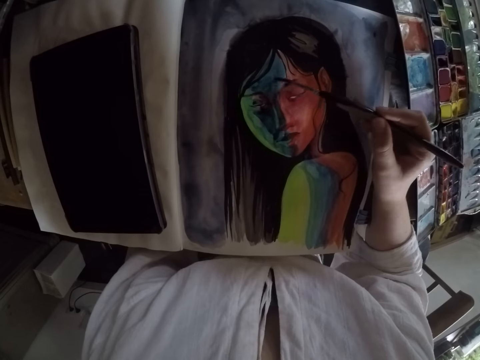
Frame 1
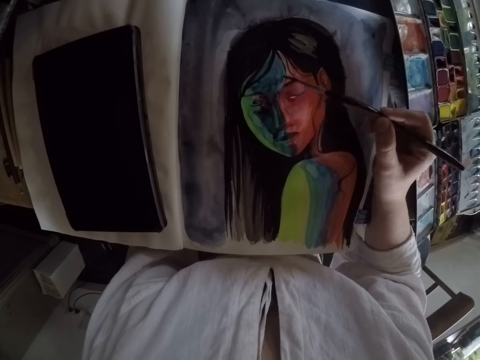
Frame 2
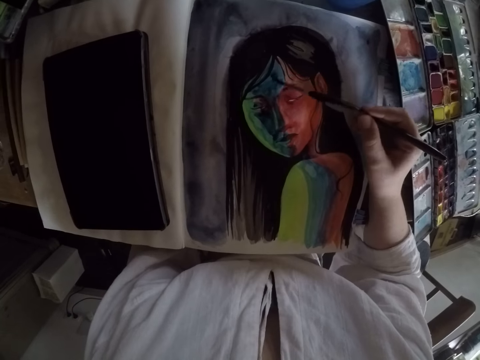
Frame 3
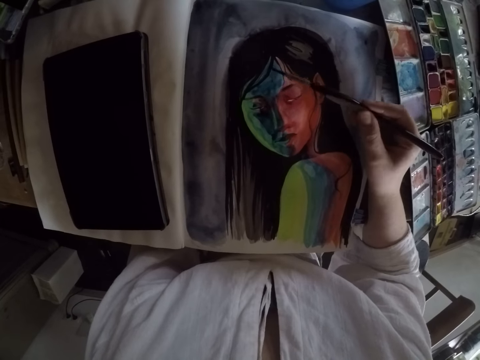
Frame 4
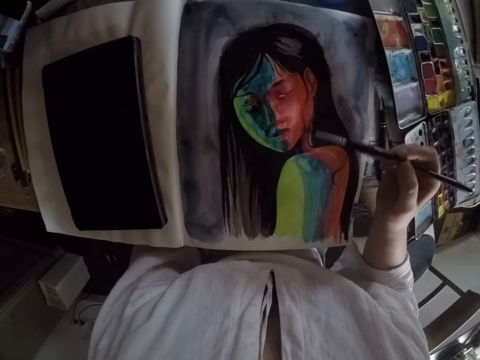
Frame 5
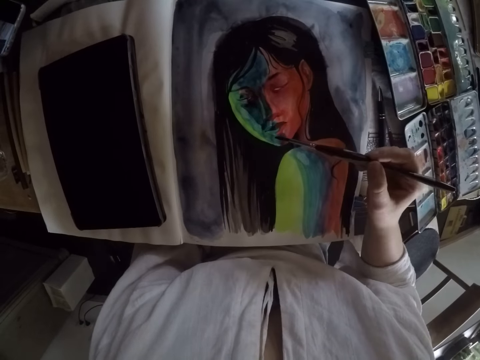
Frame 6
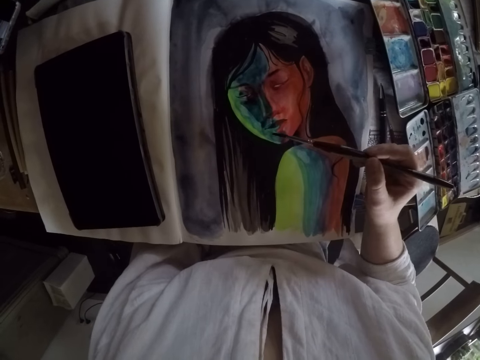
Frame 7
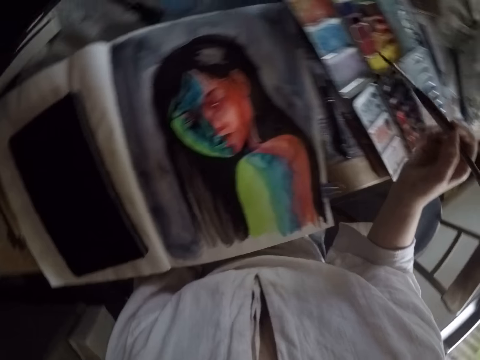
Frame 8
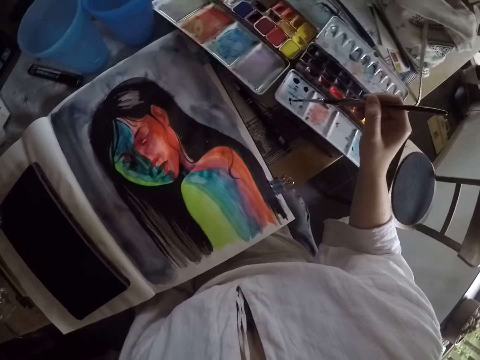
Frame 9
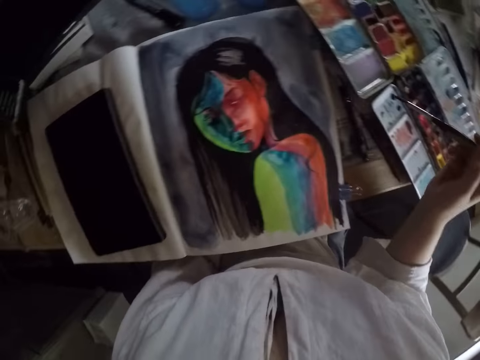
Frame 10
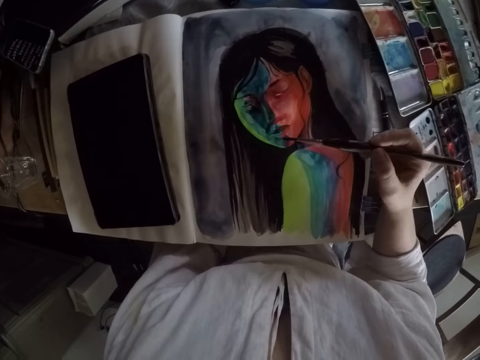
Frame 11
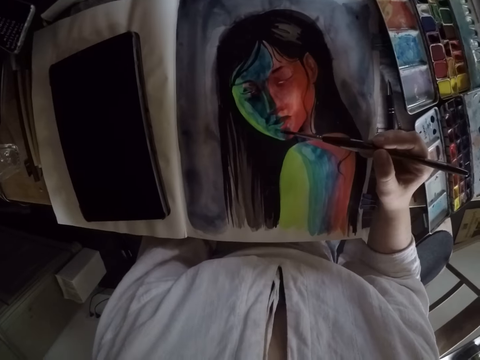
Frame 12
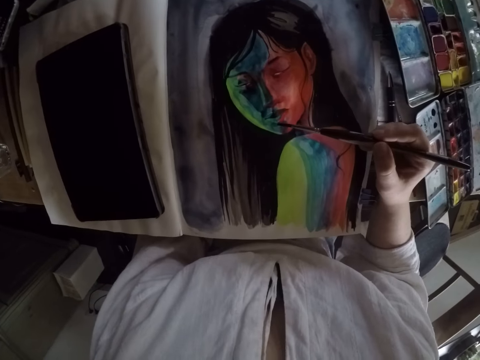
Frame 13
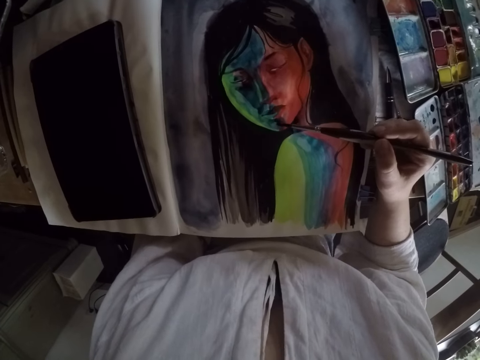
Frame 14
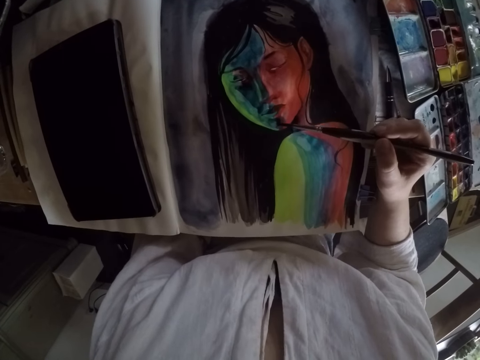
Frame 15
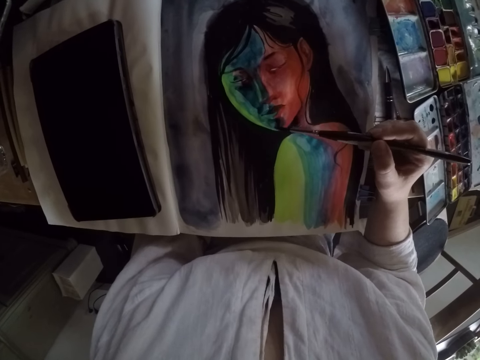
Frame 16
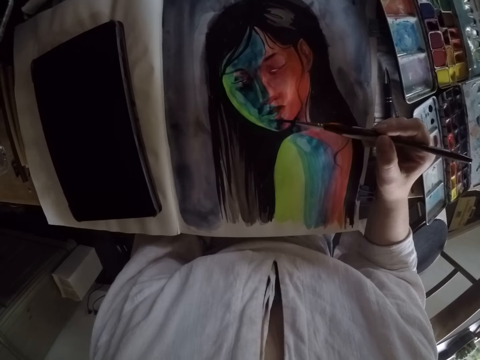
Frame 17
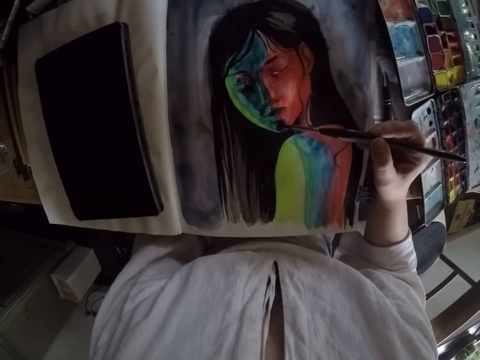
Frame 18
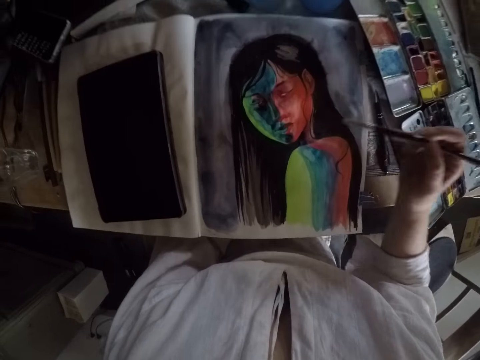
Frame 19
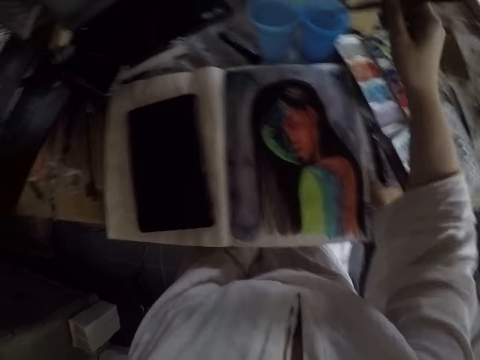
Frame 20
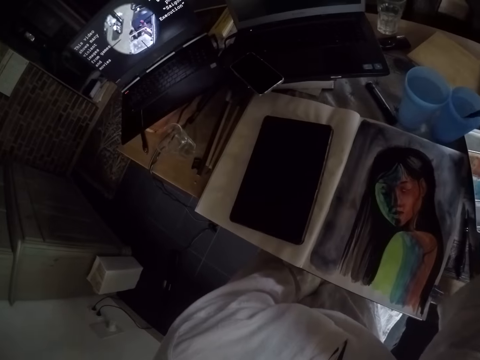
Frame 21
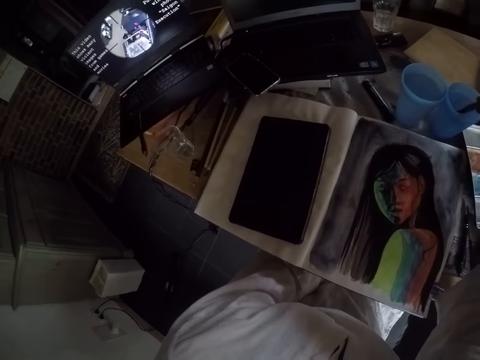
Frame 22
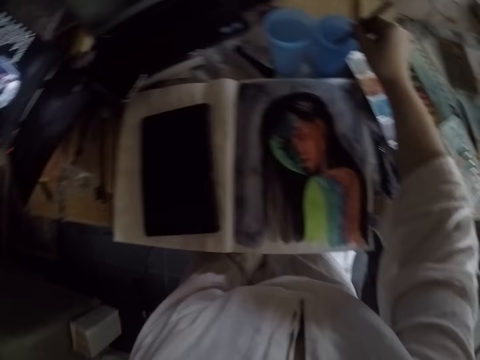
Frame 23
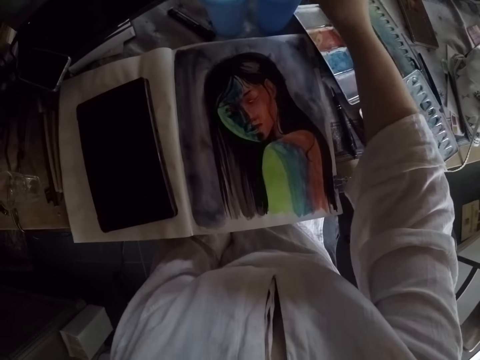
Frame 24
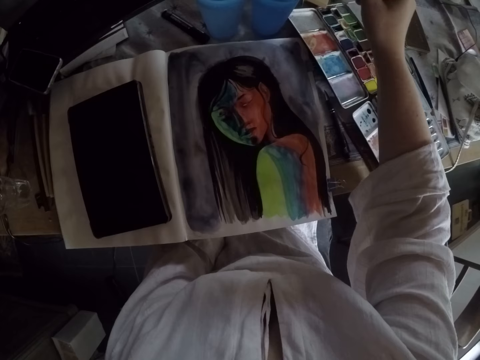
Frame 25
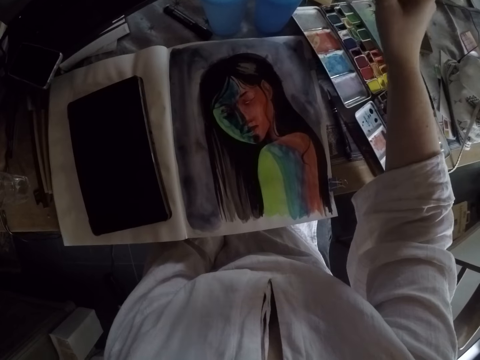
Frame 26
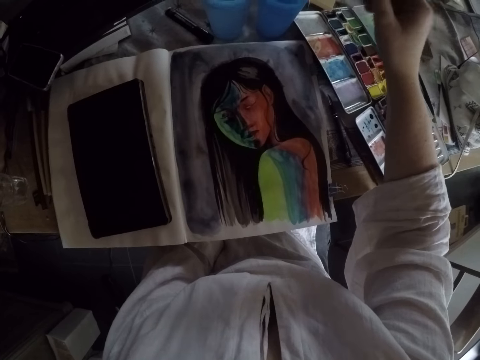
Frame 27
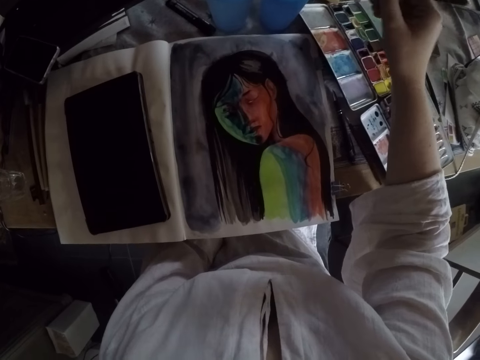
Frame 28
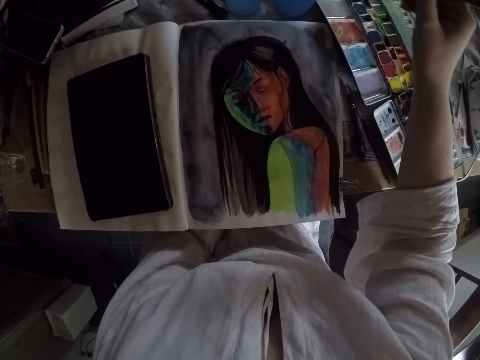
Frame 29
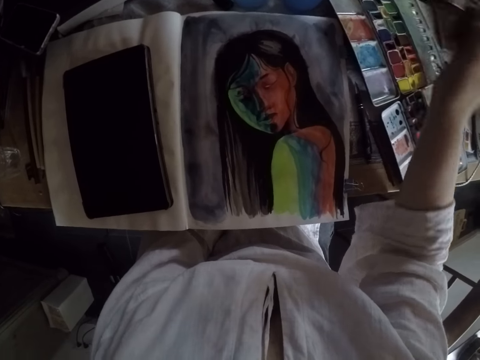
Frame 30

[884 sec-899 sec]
The camera wearer rubs the paint on the palette with the brush. She draws the mixed color with the rigger brush. She paints the drawing with the rigger brush. She dips the rigger brush in the water glass. She looks at the laptop to her left. She looks away from the laptop. She removes excess water from the rigger brush.

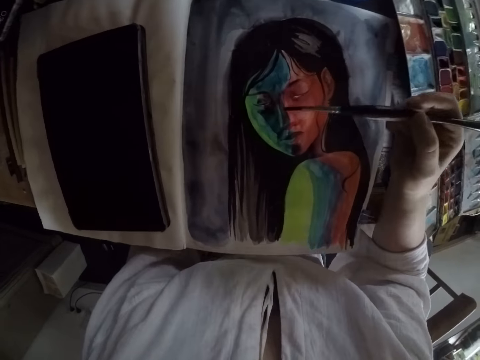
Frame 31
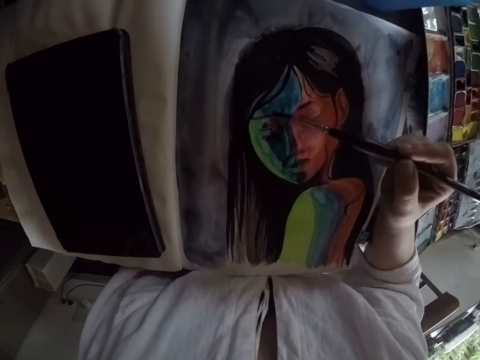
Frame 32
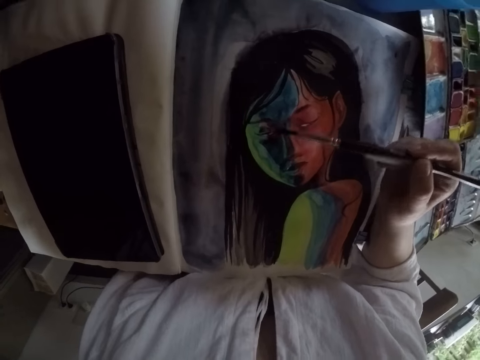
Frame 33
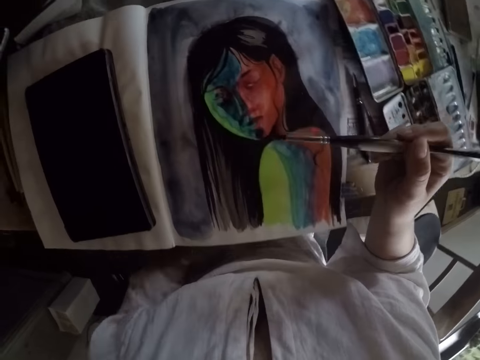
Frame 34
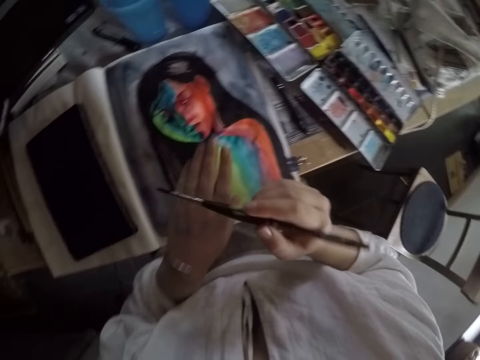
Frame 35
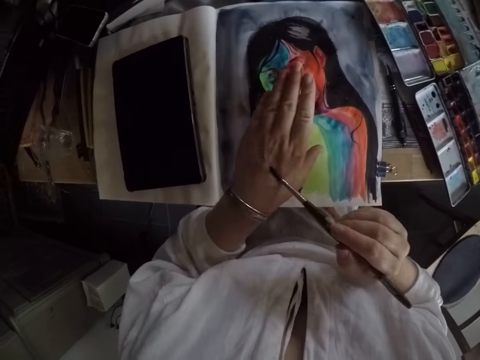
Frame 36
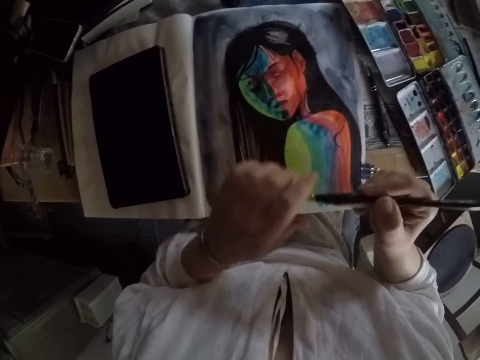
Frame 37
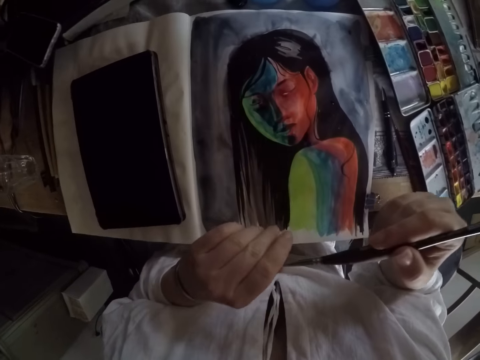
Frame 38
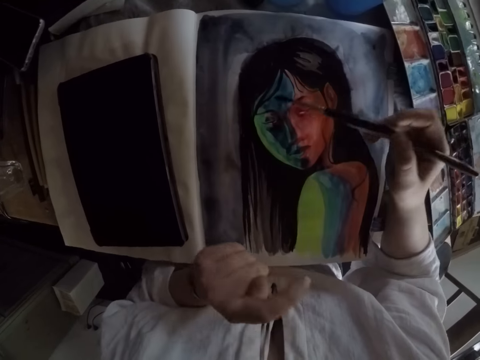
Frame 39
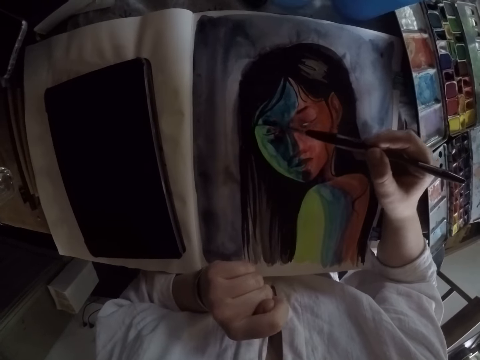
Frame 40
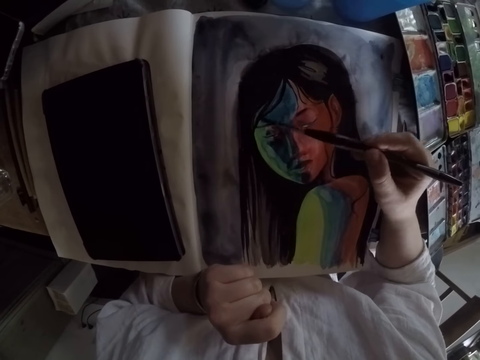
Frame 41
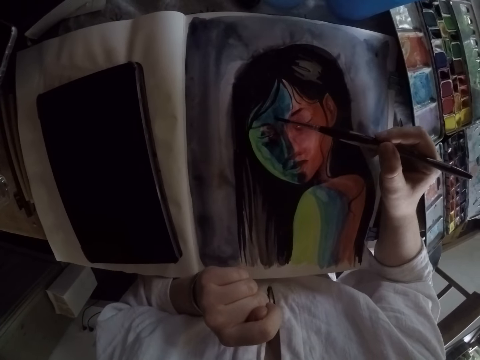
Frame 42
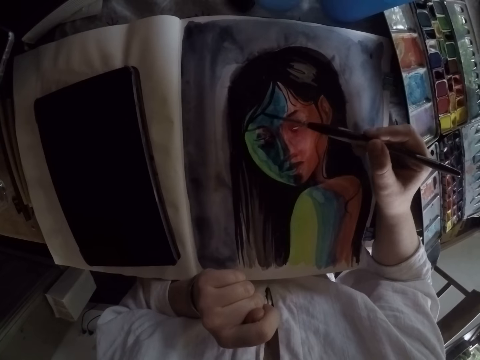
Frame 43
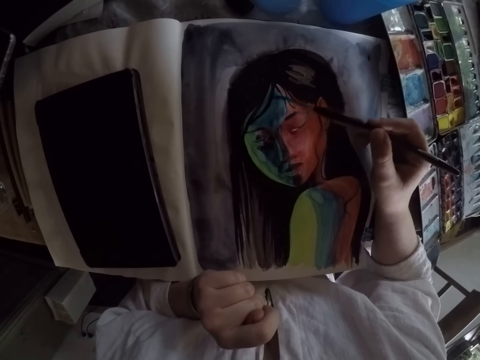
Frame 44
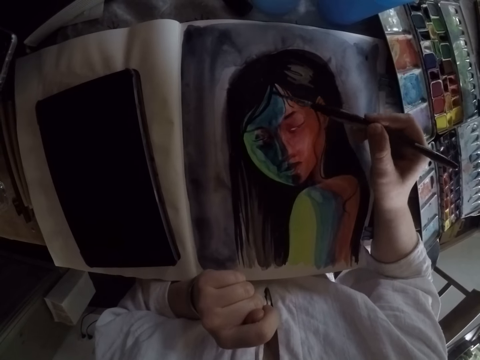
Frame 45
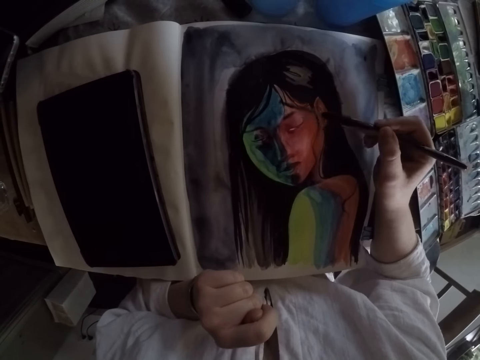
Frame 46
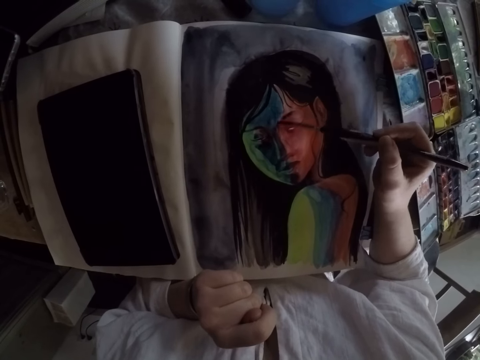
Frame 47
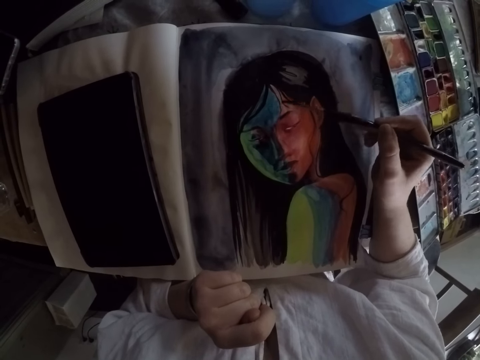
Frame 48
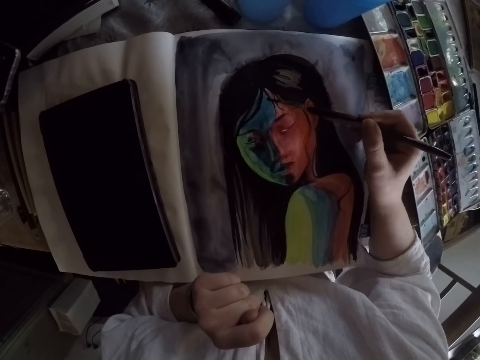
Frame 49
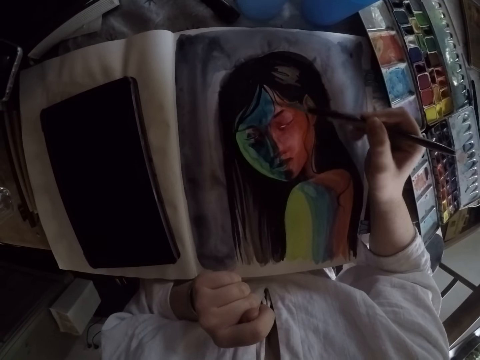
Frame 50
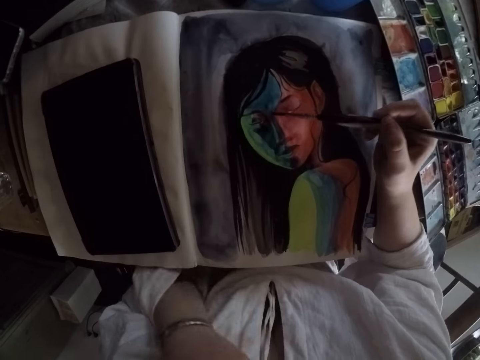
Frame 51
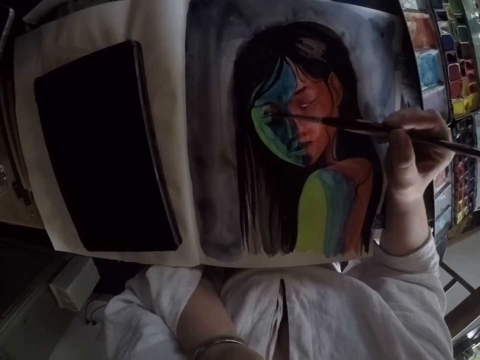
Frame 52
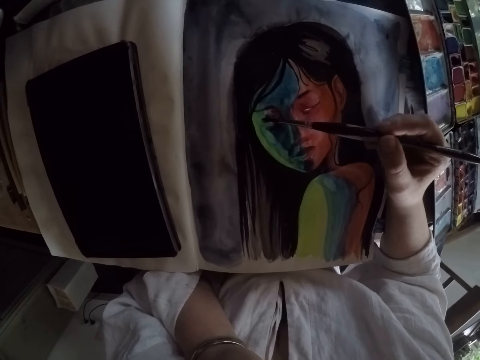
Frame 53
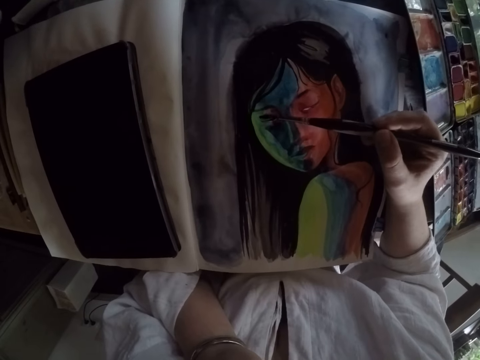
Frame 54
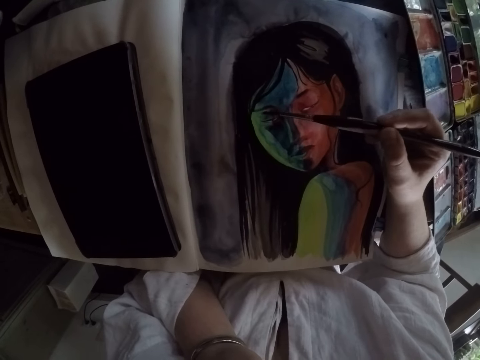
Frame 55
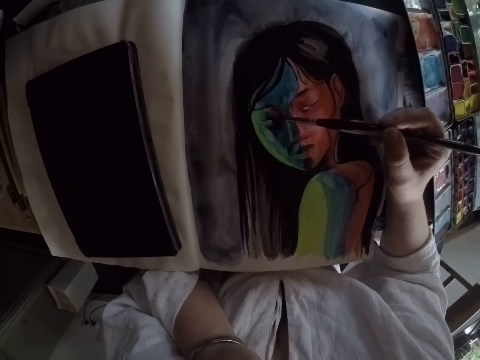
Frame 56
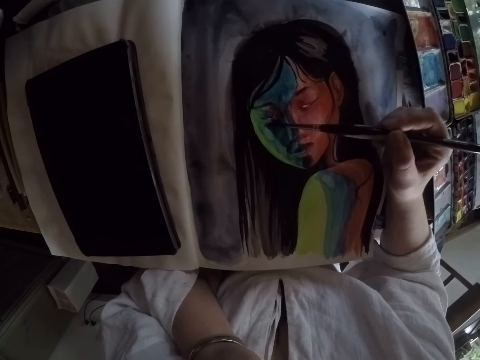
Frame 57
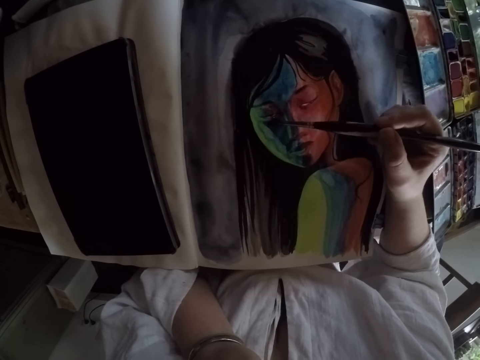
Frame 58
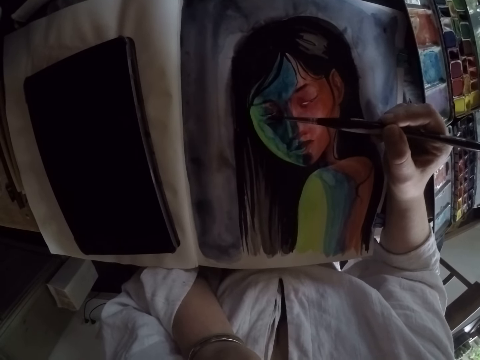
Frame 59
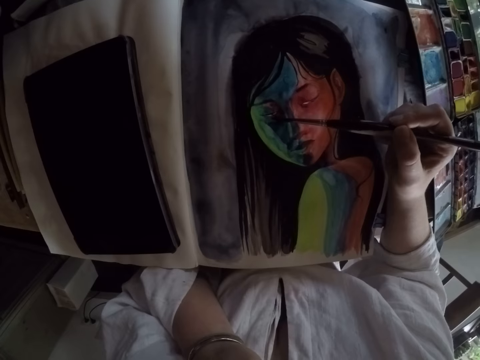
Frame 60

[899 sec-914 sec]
The camera wearer paints the drawing with the rigger brush. She rubs the brush on her left hand. She wipes the brush with her left hand, with her fingers. She paints the drawing with the rigger brush.
